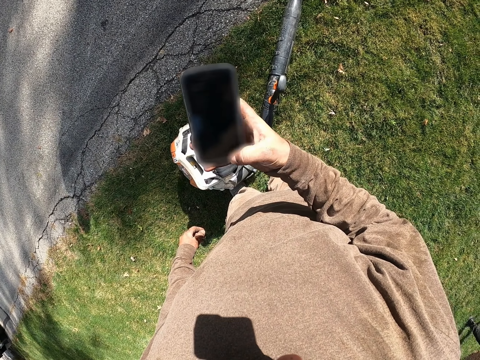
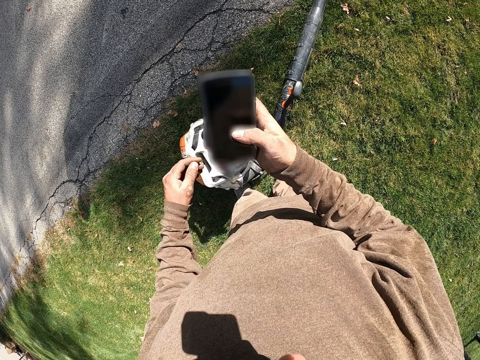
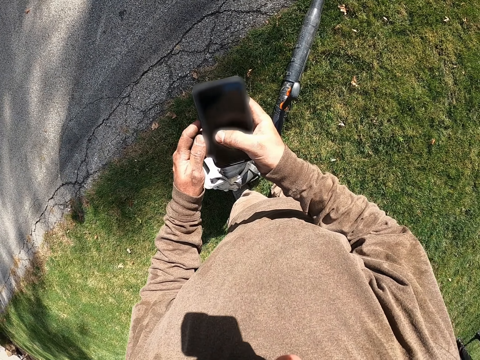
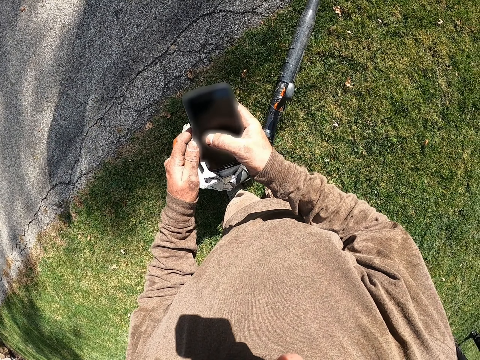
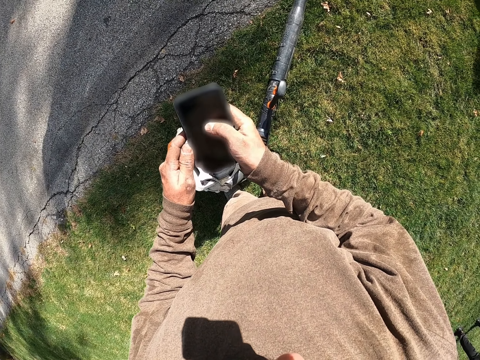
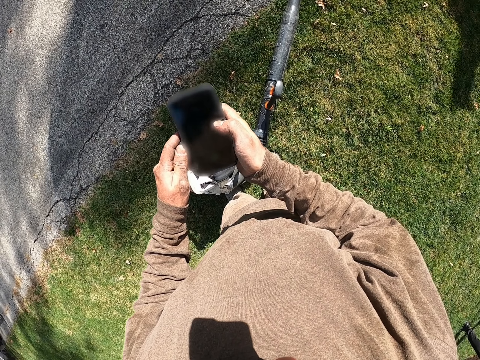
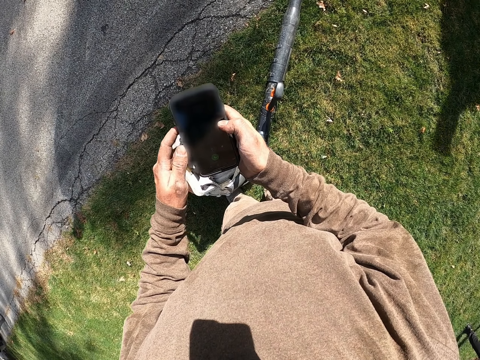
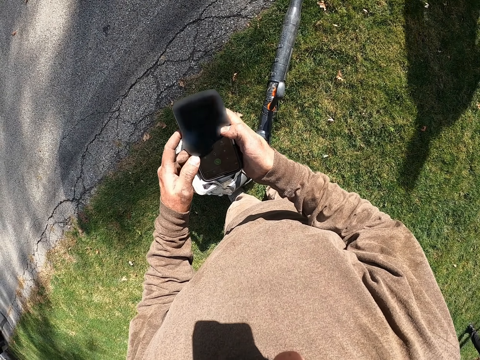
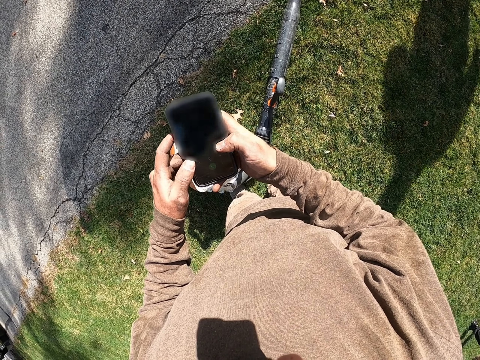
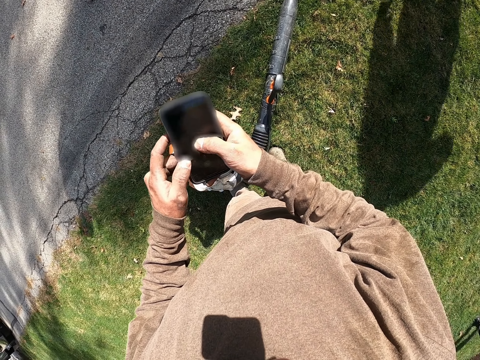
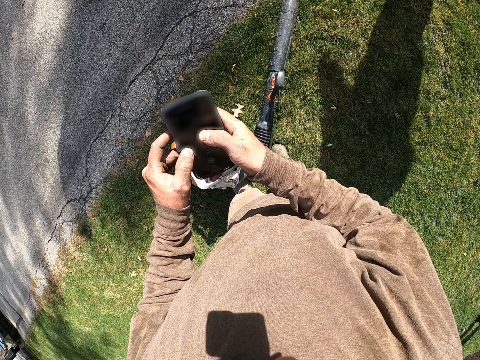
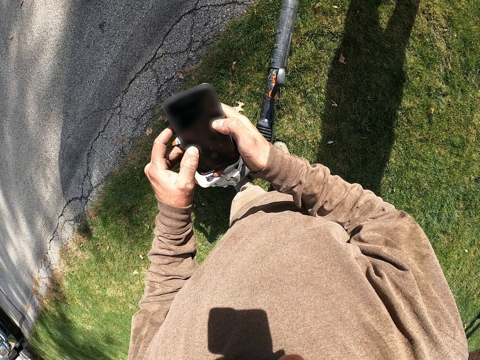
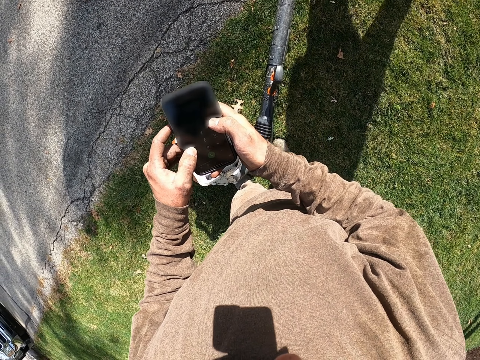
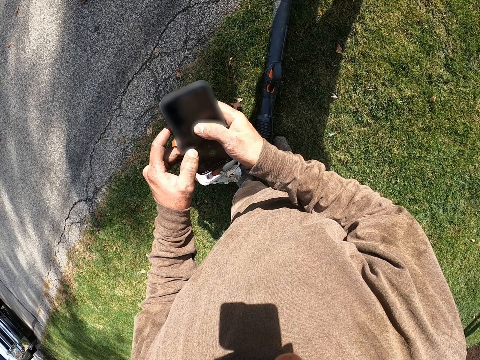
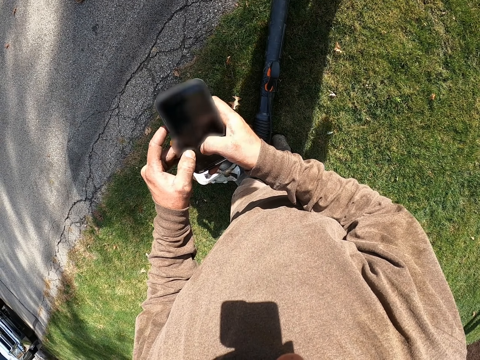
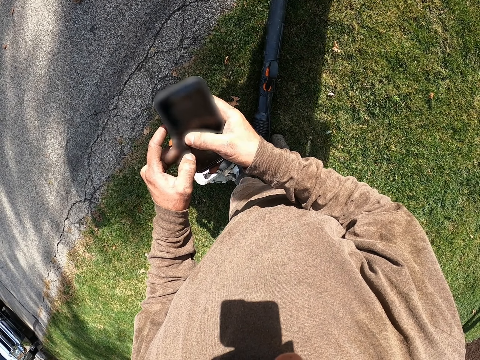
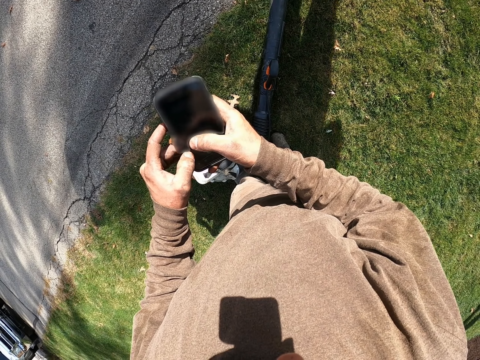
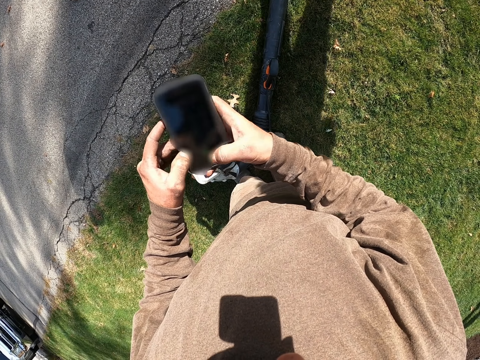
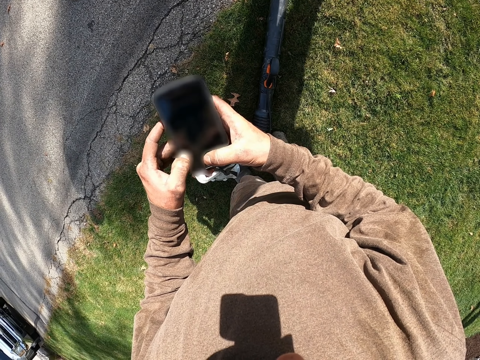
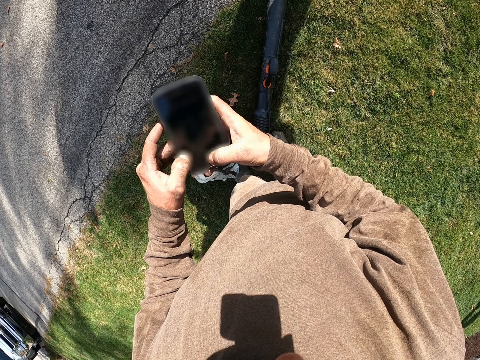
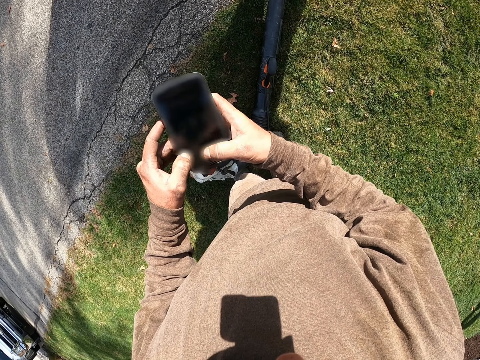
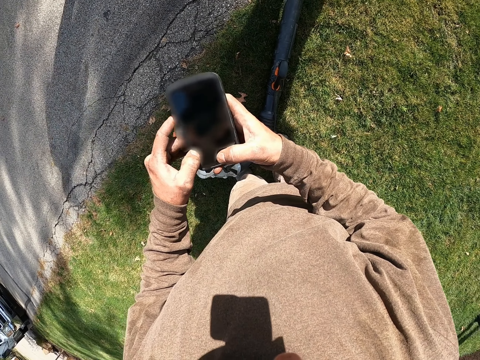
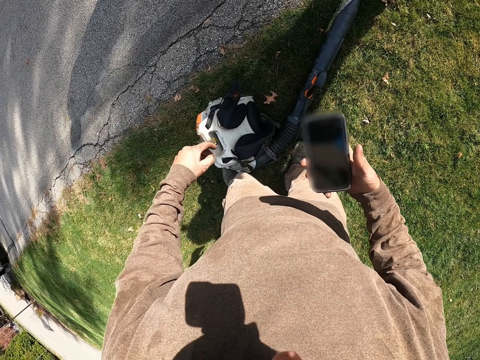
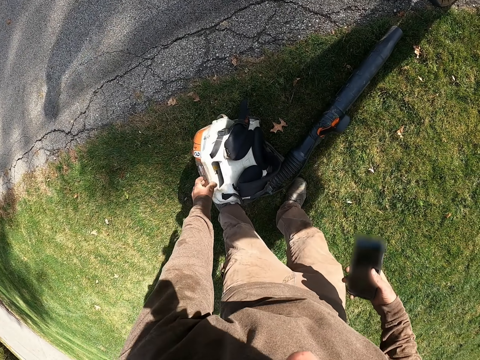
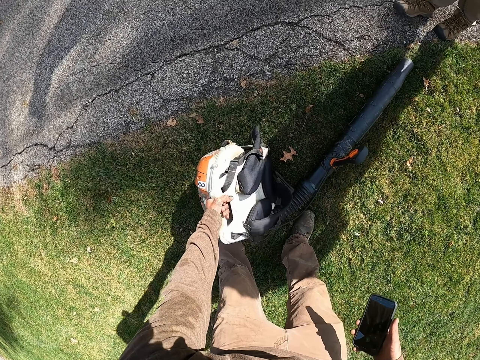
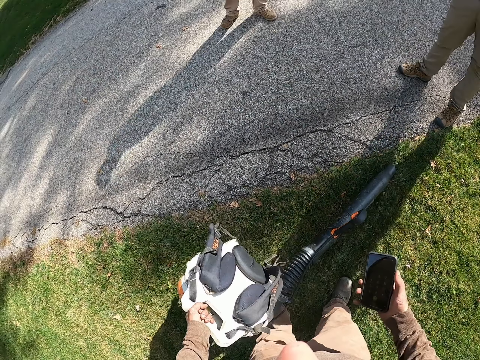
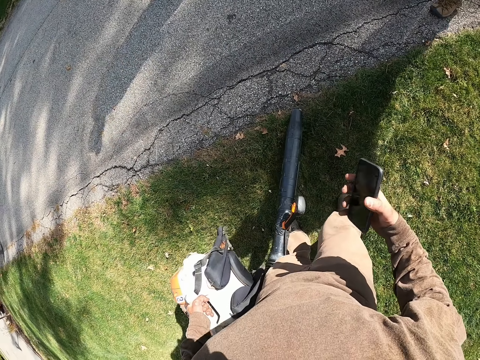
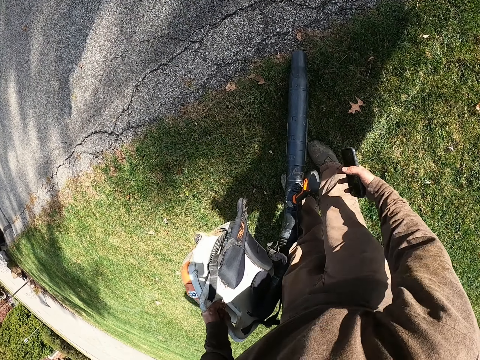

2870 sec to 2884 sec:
The camera wearer swipes the phone with the right thumb. They hold the phone with both hands. They swipe the phone with both thumbs. They tap the phone with both thumbs. They tap the phone with both thumbs again. They carry a vacuum backpack with the left hand. They pick up a leaf blower from the ground.

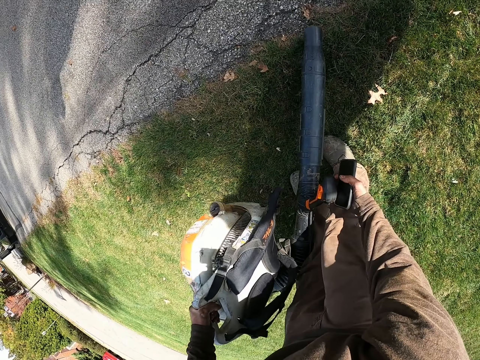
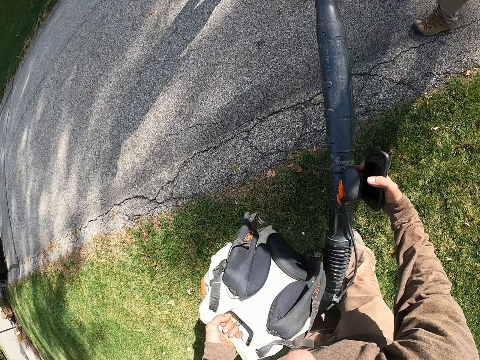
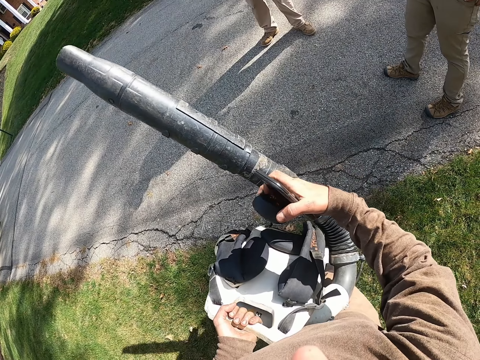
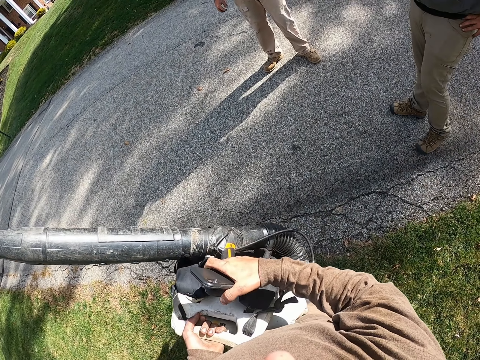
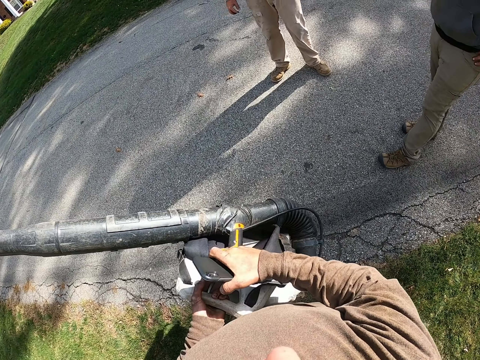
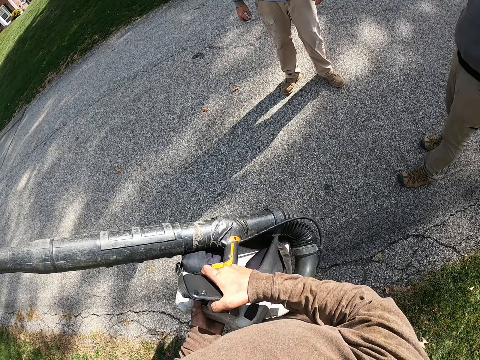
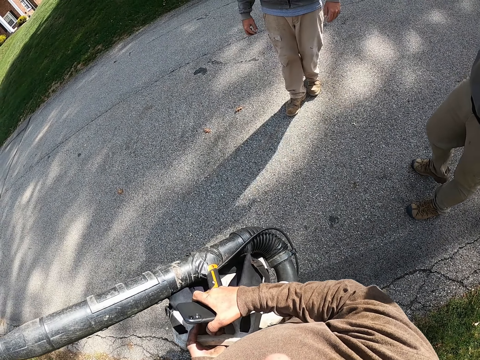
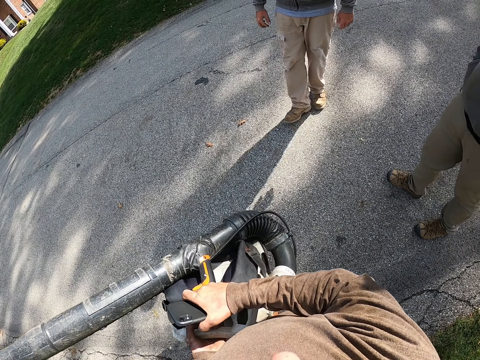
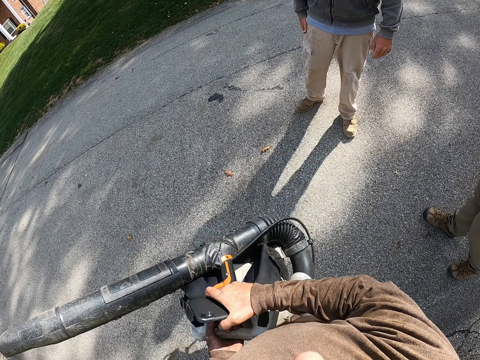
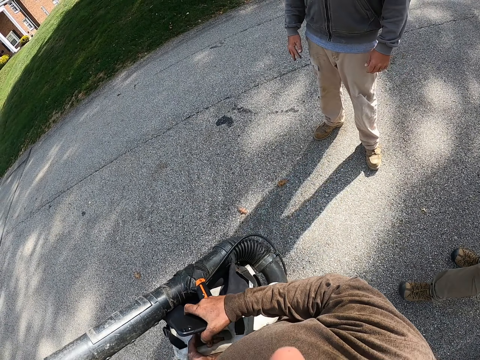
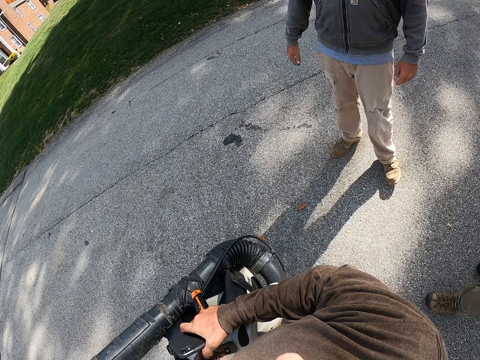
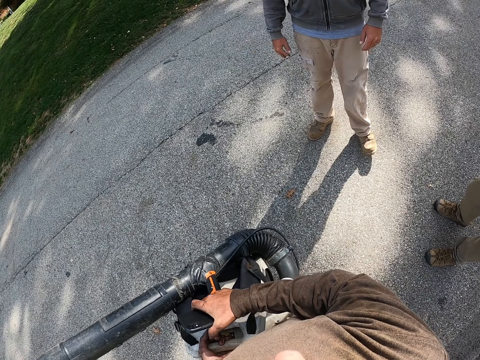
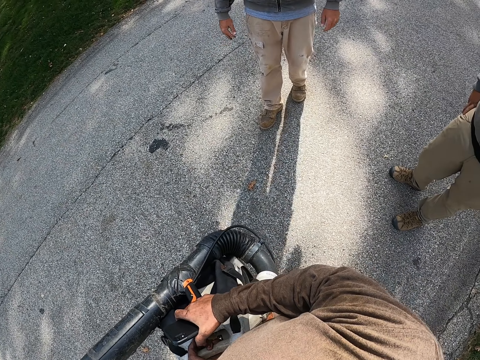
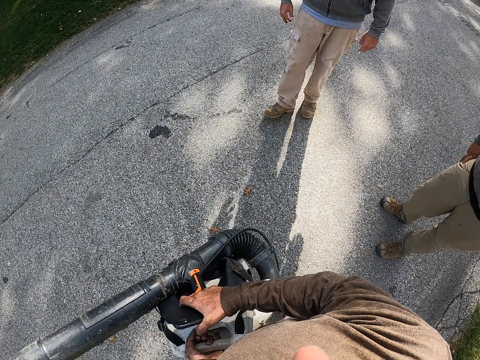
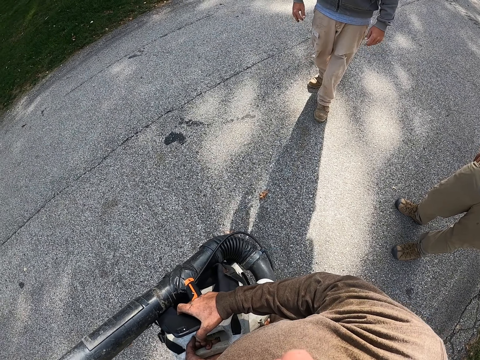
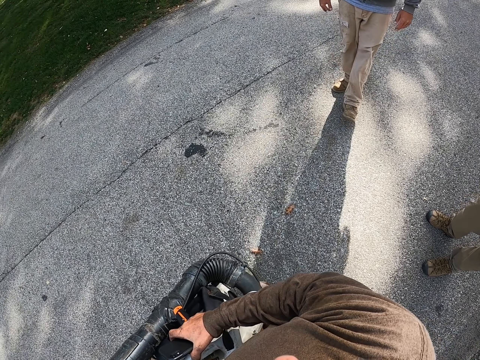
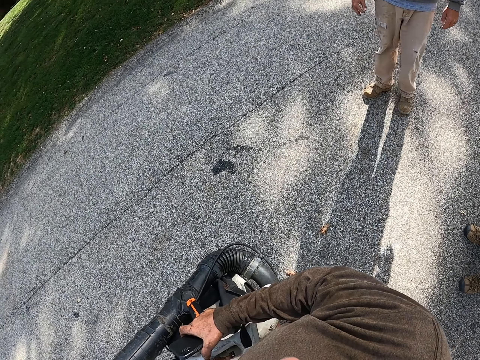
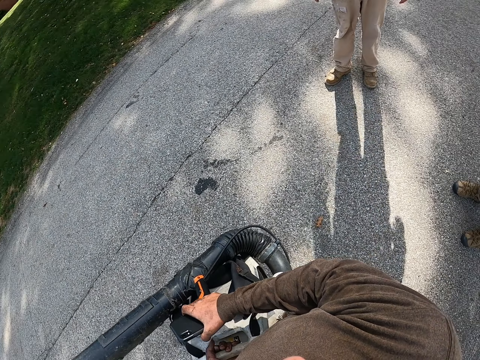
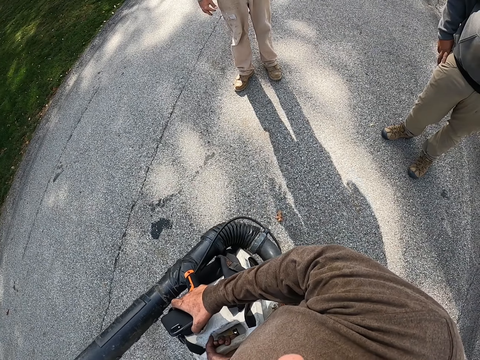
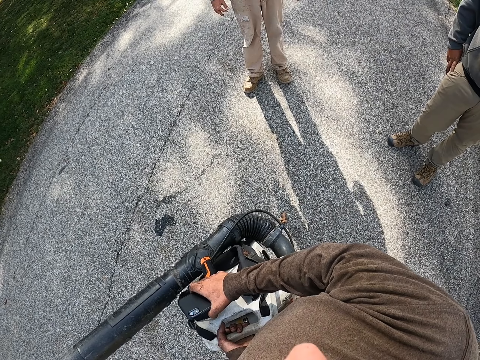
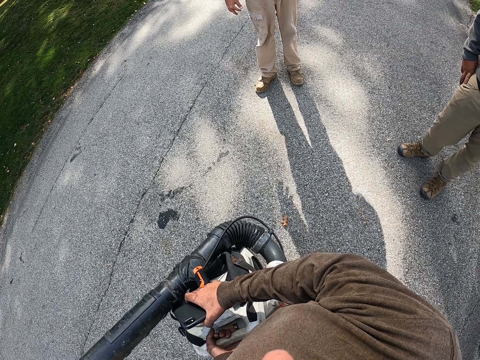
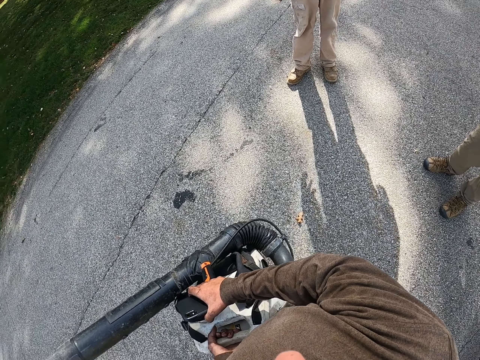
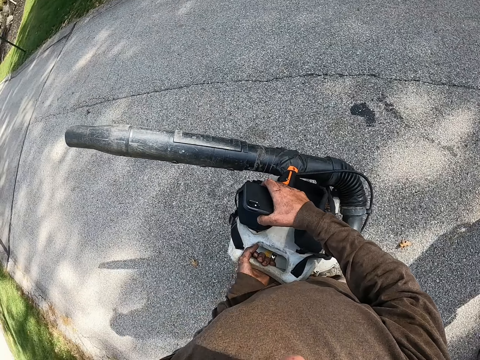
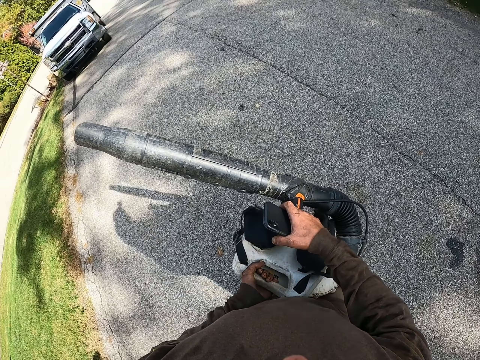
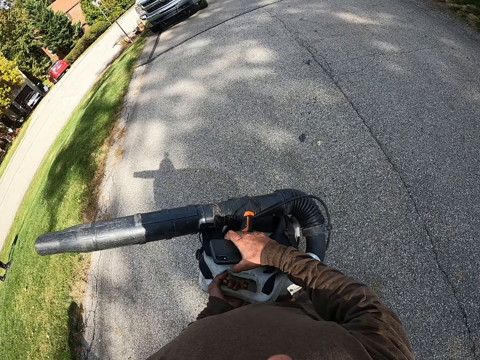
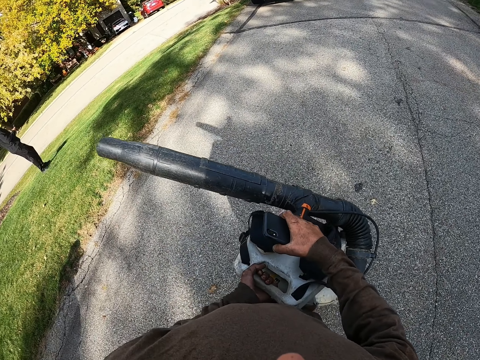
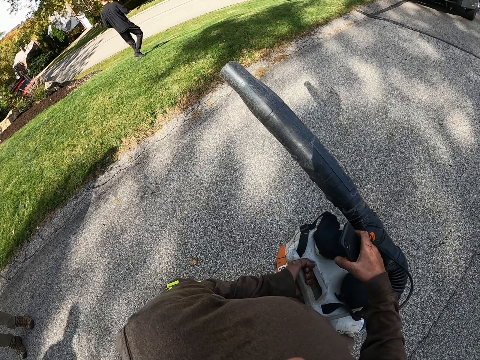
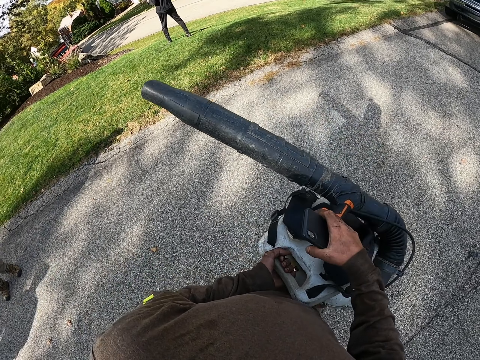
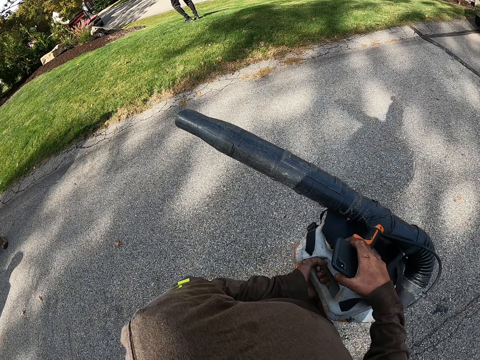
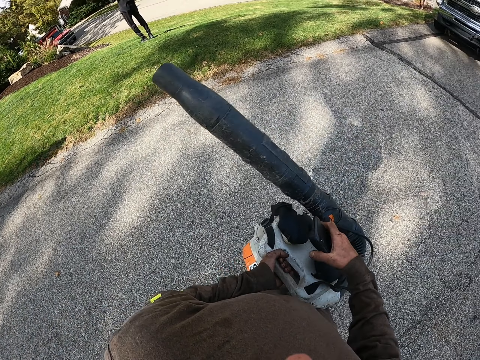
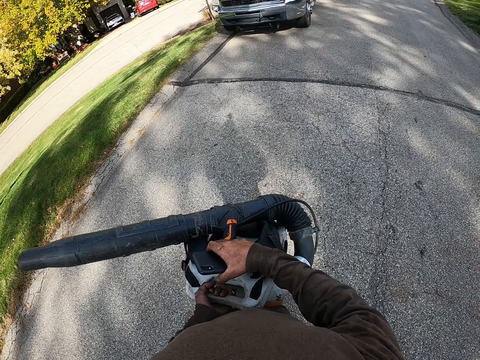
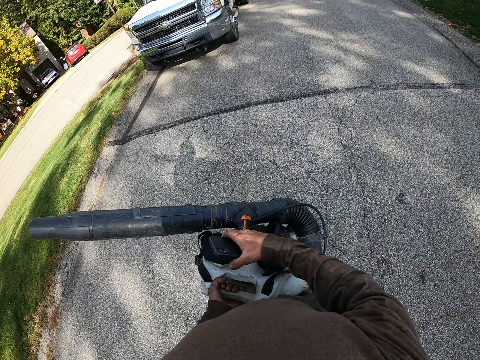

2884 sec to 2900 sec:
The camera wearer holds the handle with the right hand. A man walks towards the camera wearer. The camera wearer folds the handle with the right hand. They walk forward. Another man moves backwards. The camera wearer looks at the ground. They look at the ground again. They walk forward.
